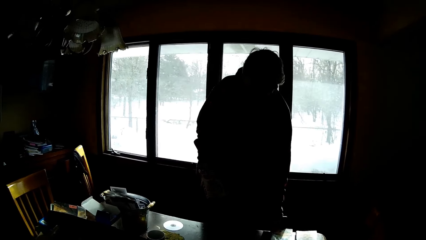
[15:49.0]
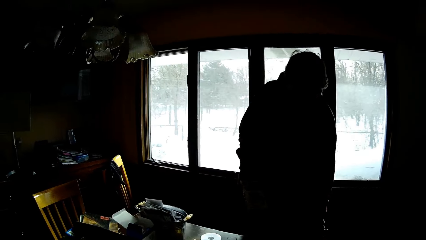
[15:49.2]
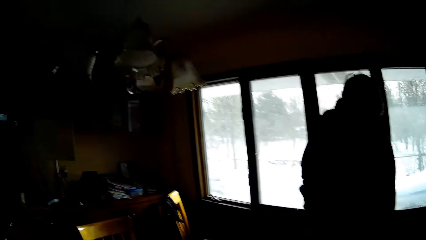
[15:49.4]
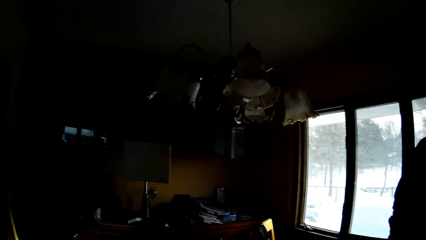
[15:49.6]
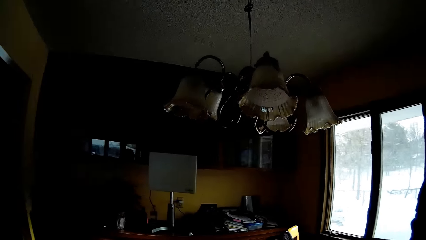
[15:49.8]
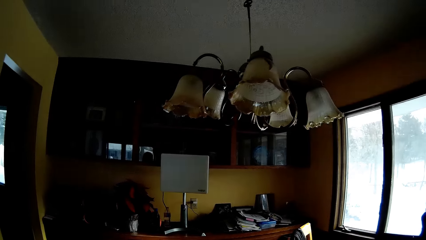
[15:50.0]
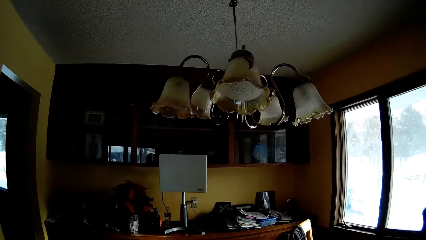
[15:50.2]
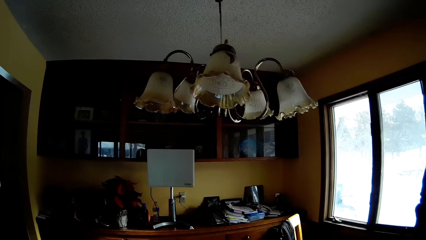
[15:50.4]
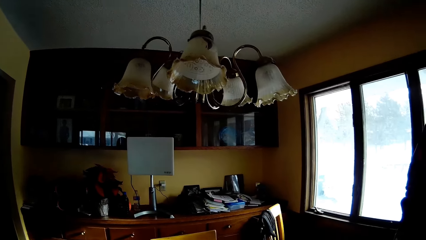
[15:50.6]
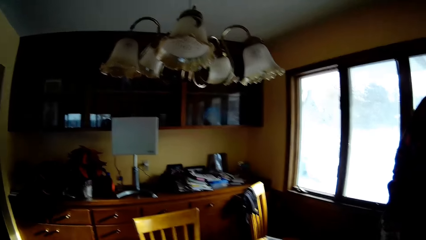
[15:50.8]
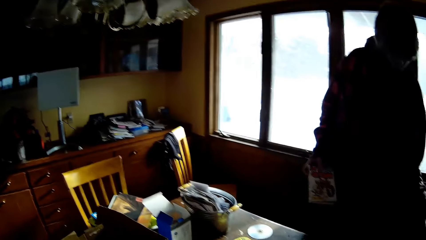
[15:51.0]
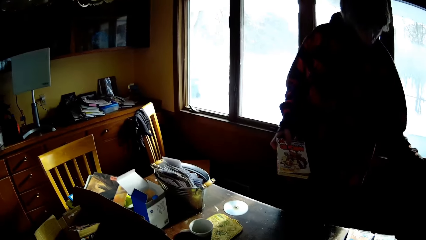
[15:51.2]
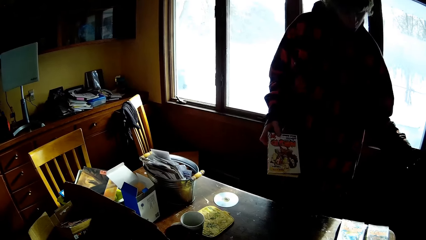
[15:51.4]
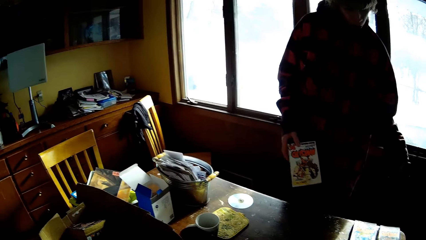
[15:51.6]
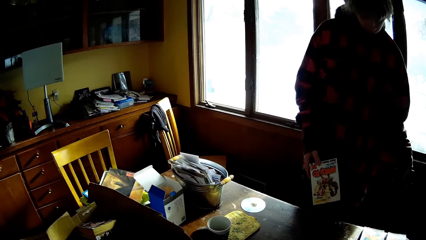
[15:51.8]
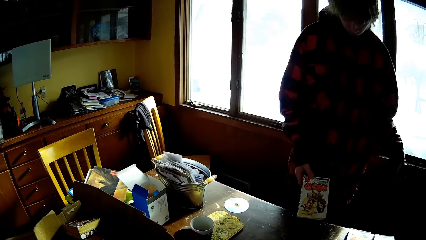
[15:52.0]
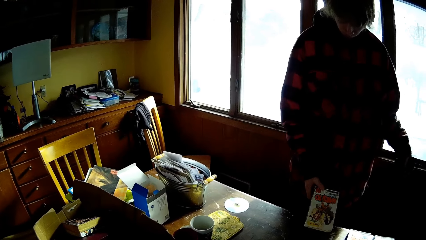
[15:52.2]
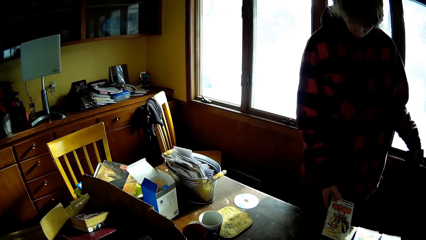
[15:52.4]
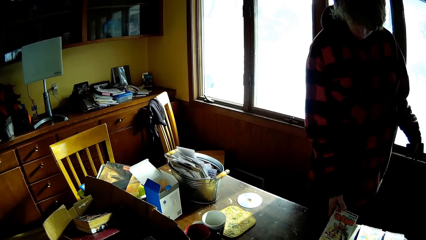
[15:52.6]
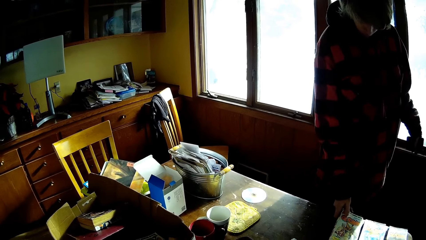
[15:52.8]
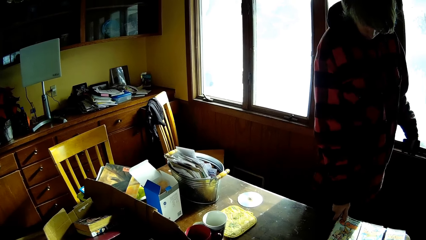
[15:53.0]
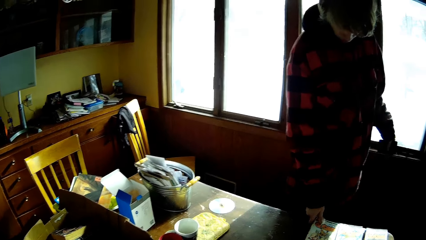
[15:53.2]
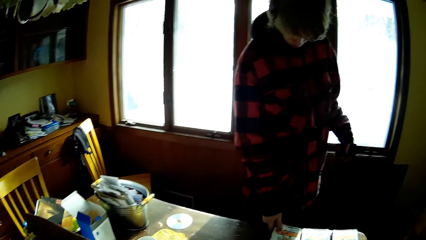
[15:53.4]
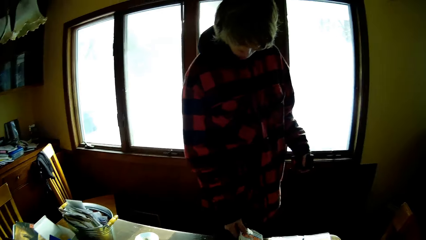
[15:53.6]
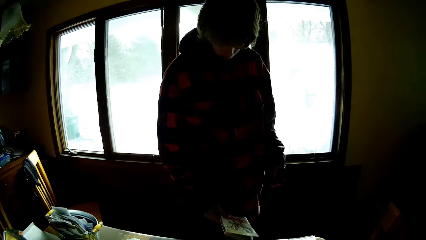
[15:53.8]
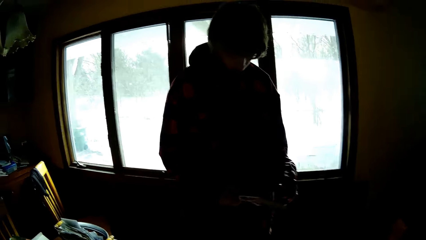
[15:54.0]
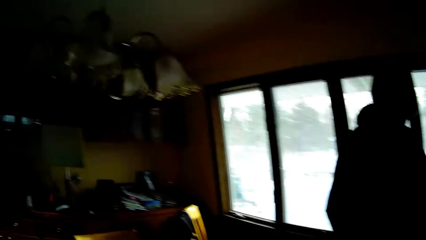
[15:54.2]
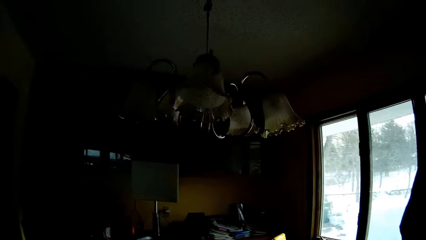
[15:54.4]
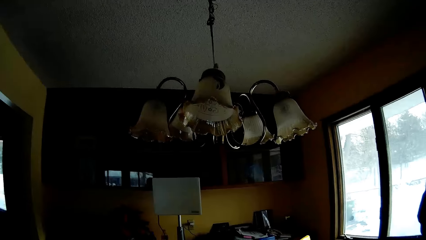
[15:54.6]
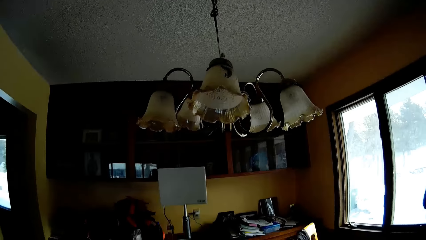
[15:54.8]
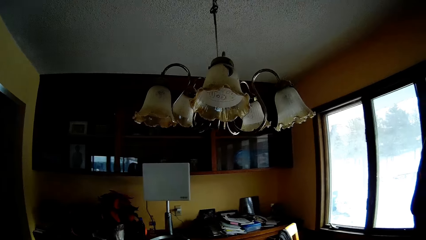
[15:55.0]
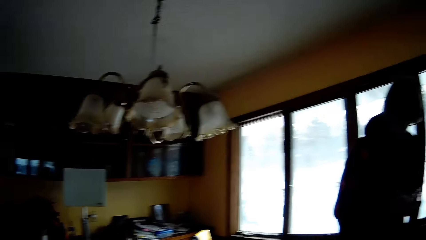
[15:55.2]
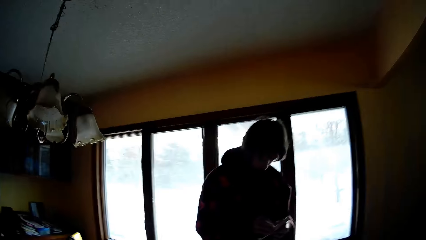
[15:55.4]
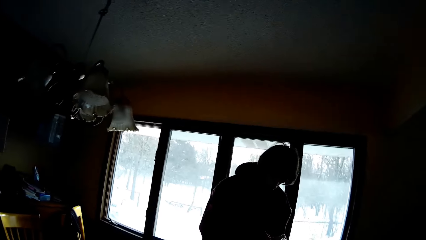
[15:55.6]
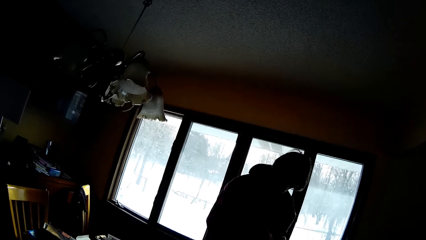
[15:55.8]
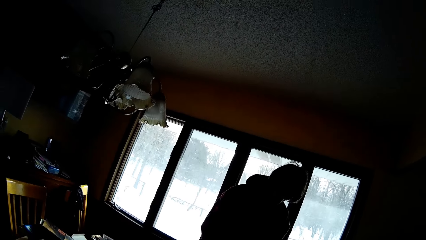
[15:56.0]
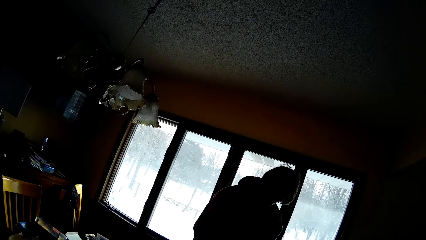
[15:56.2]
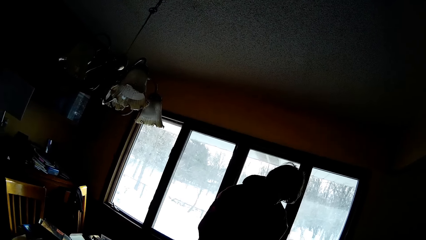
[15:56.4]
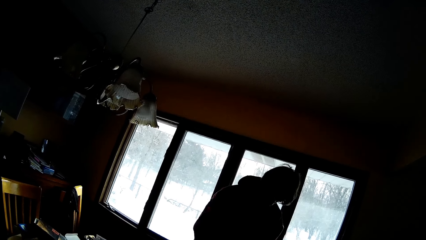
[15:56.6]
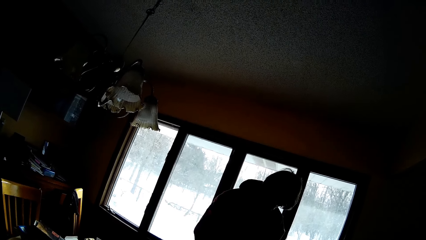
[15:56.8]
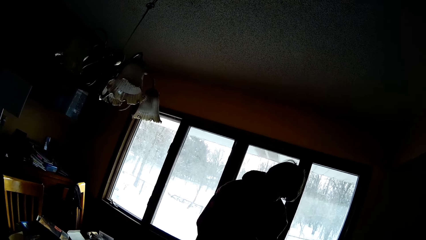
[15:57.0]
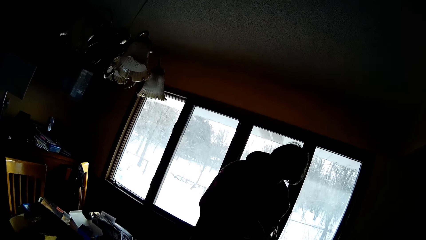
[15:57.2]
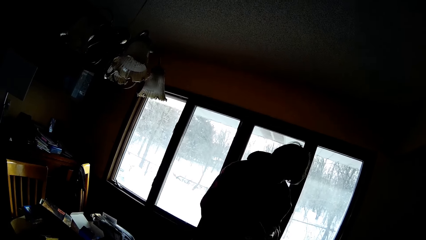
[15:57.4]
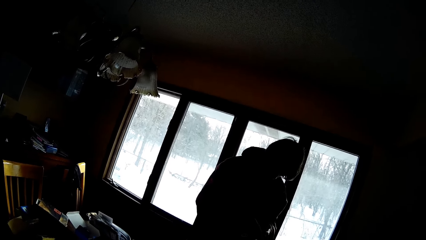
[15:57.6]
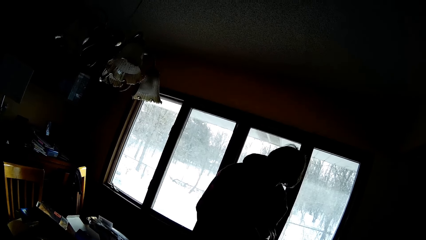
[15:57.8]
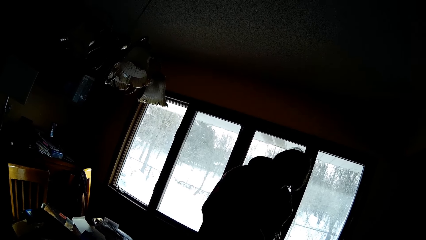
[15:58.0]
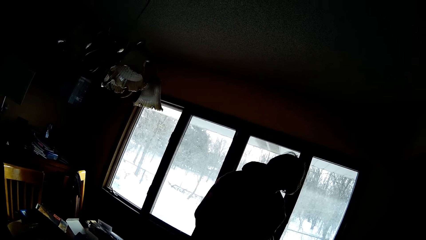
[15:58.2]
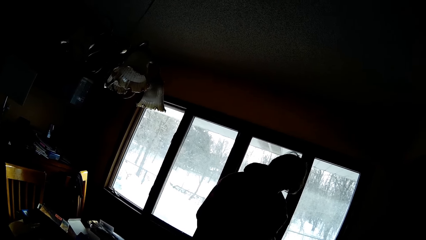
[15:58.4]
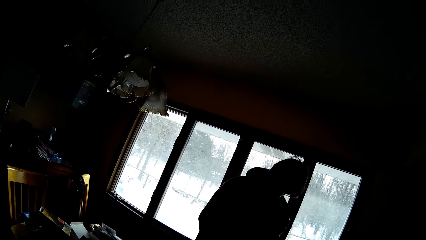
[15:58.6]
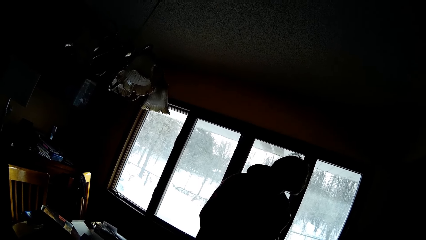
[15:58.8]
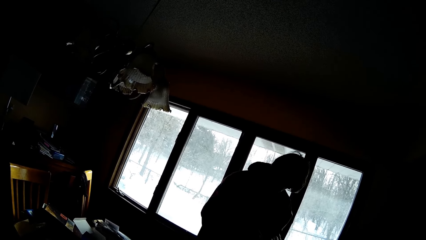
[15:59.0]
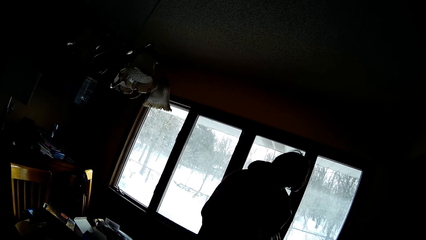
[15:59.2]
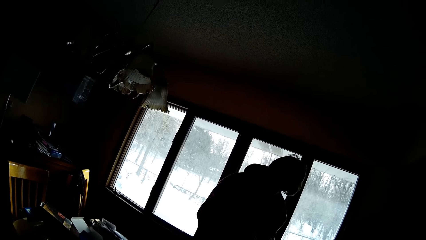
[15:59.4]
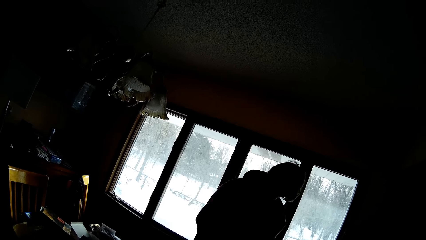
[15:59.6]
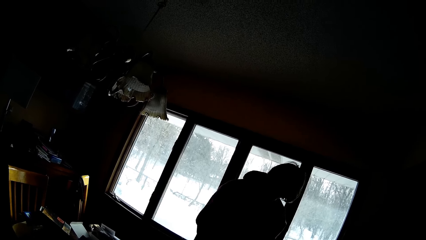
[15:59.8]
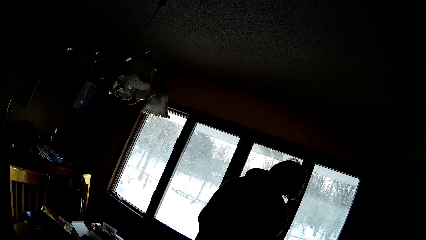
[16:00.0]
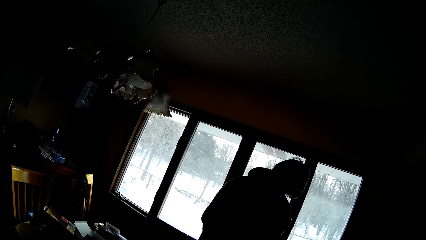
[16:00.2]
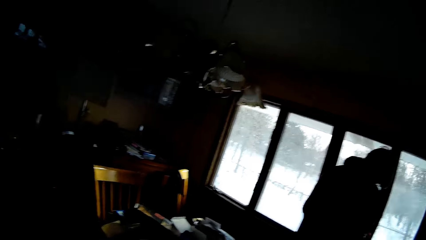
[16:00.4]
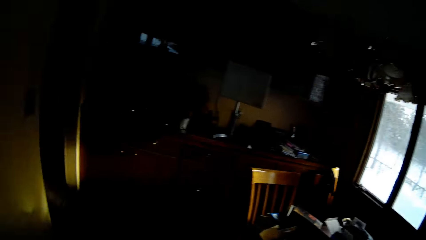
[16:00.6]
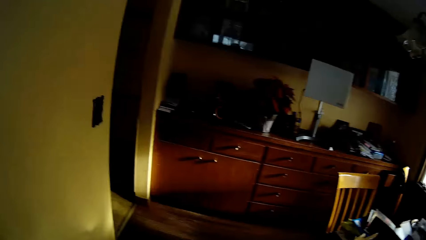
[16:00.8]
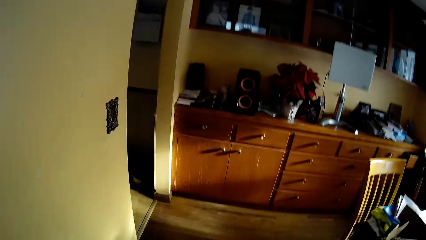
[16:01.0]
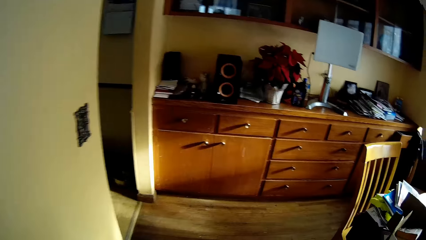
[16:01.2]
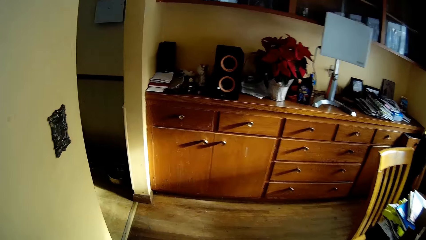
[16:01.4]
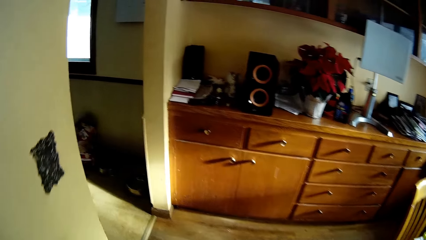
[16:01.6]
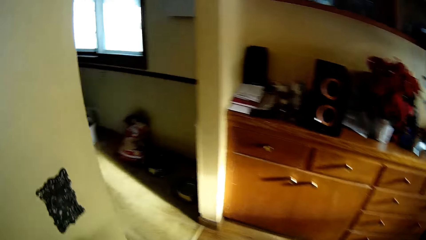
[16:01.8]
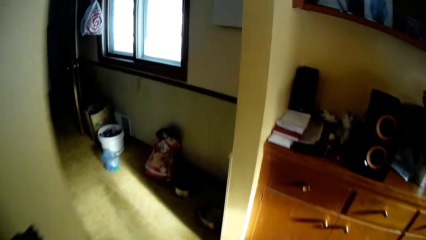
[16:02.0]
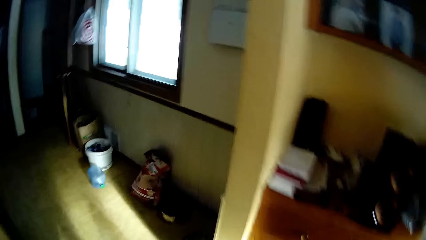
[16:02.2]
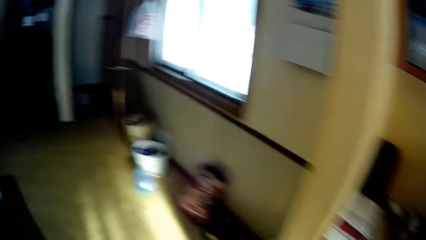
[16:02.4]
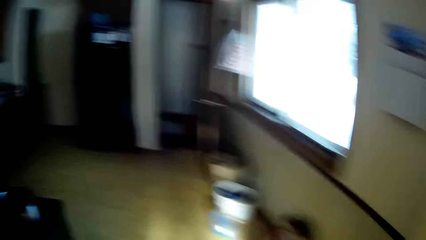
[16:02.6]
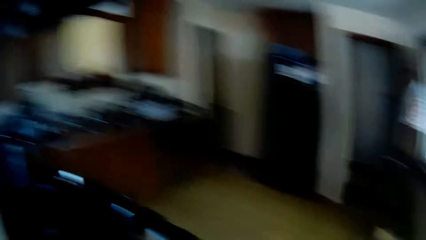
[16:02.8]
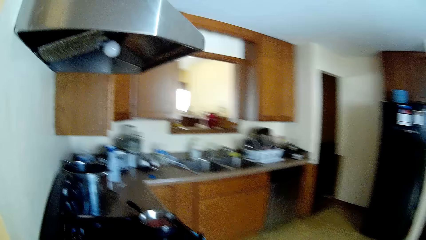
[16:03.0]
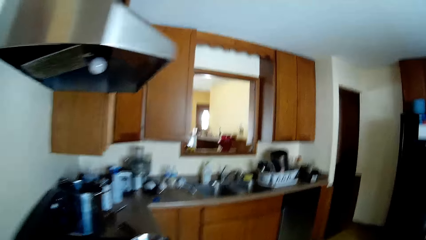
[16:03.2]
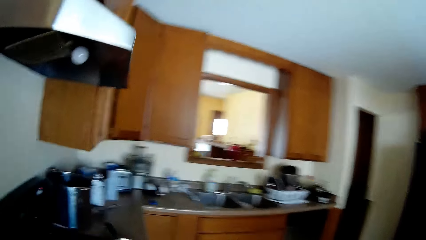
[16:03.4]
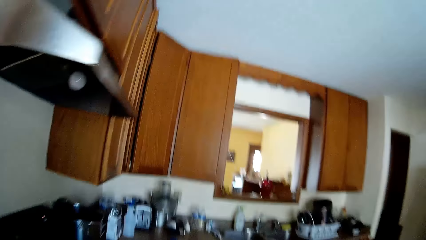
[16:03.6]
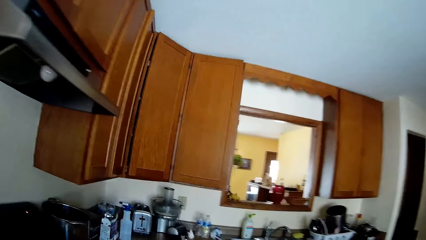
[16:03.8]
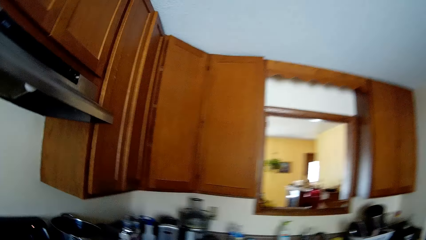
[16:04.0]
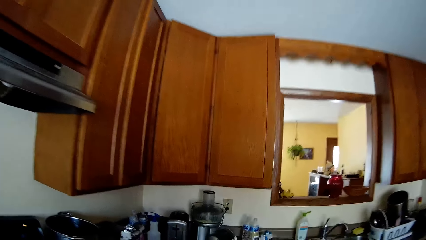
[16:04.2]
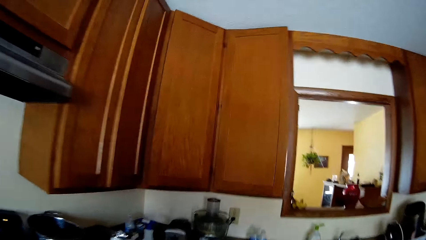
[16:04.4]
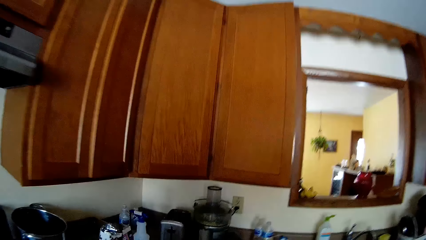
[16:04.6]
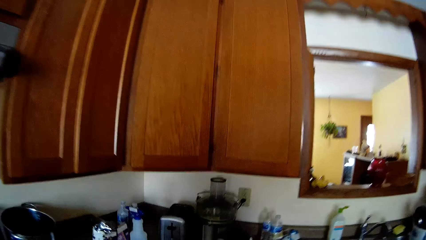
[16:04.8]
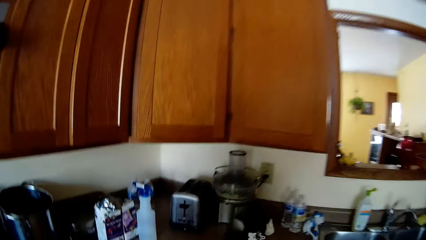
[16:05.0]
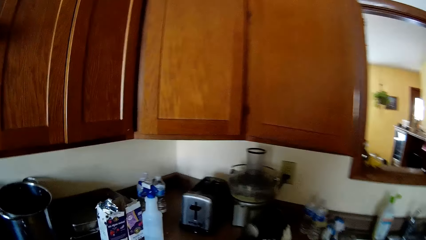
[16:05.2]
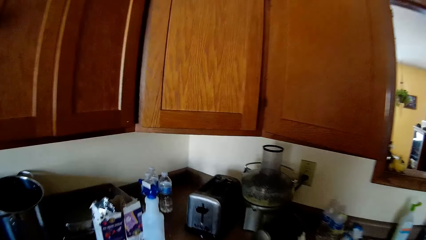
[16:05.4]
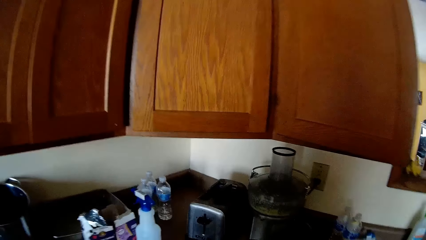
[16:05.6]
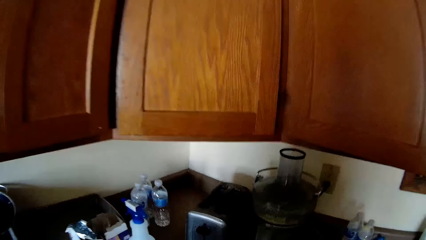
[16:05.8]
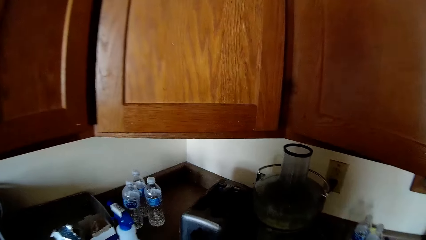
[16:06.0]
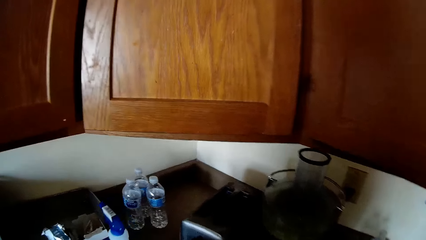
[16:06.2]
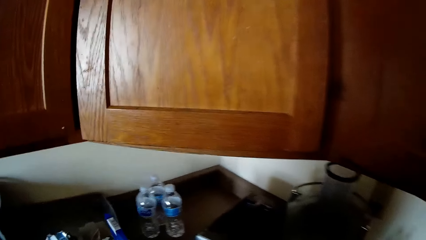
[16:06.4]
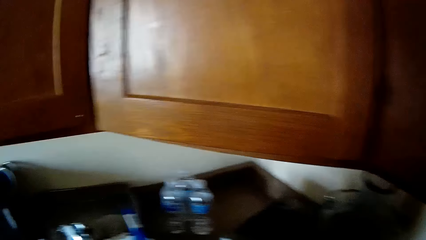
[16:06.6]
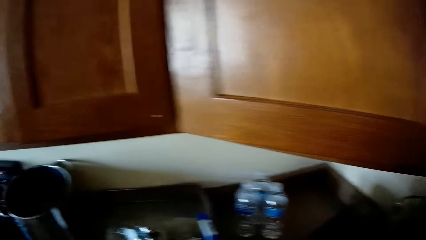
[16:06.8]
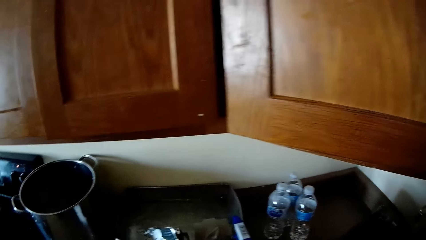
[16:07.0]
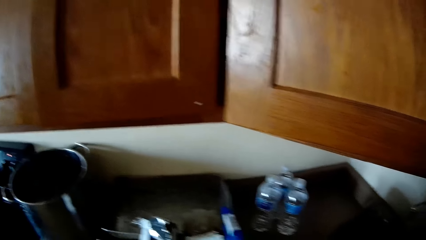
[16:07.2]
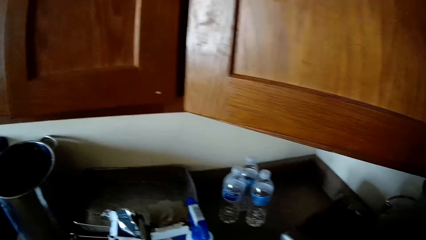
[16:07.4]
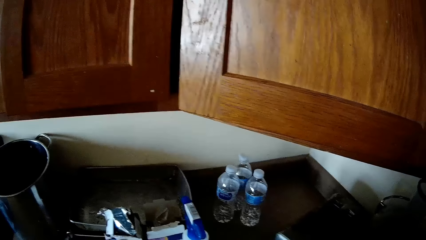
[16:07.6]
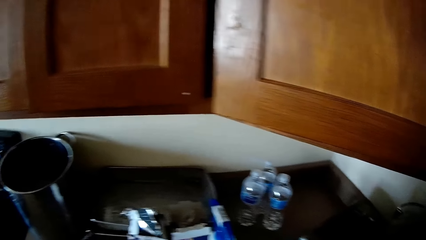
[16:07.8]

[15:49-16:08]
The man puts a book on the table and picks a book from the table. The camera wearer looks around. The man looks at the book. The camera wearer moves around.
